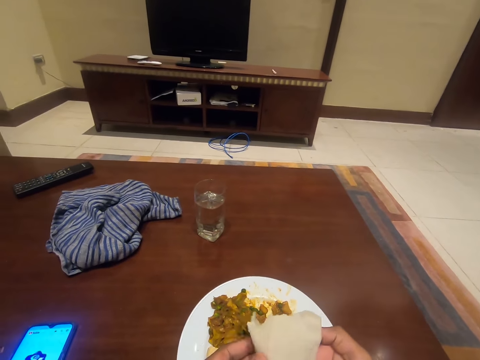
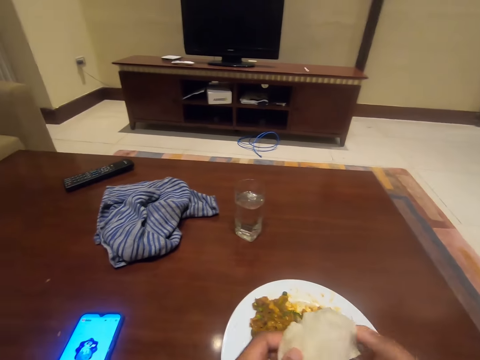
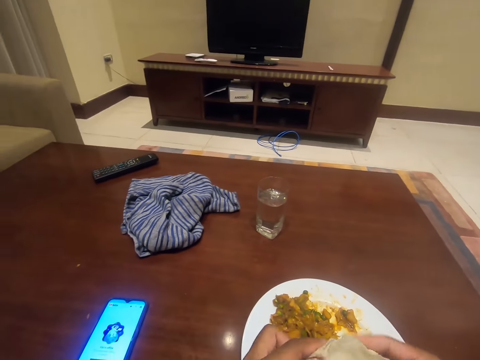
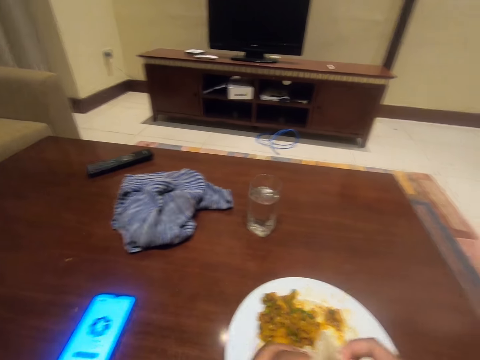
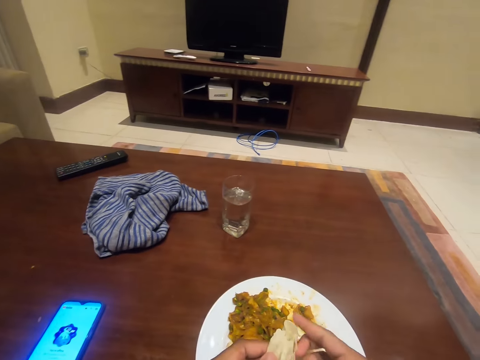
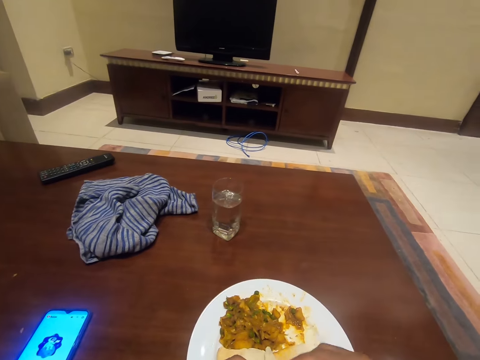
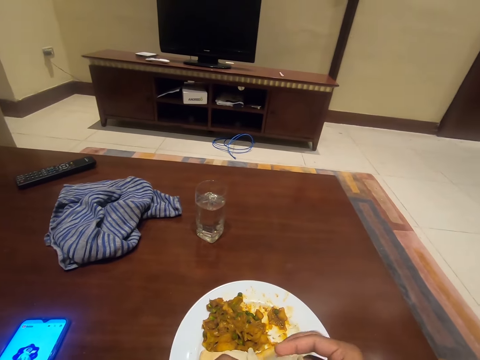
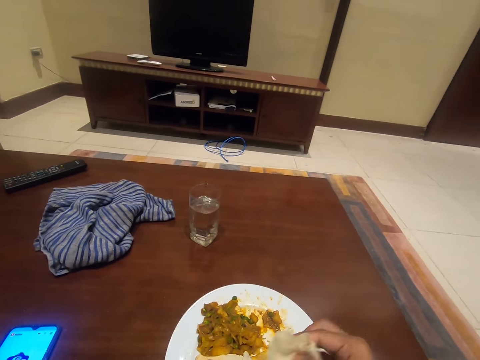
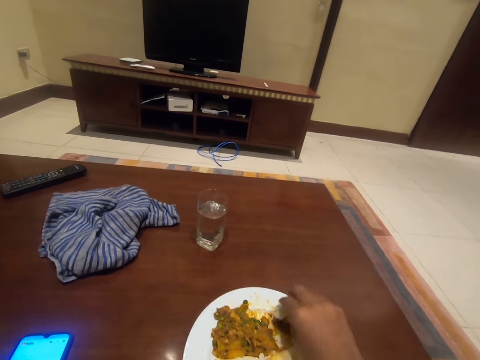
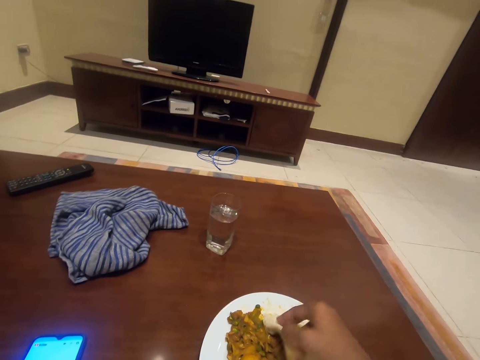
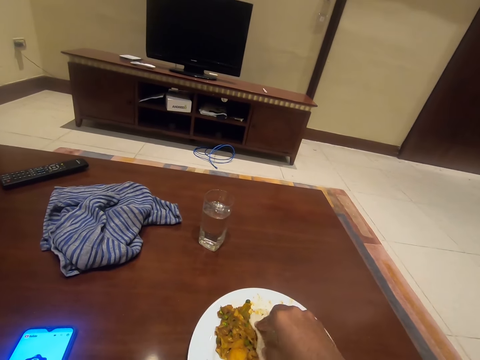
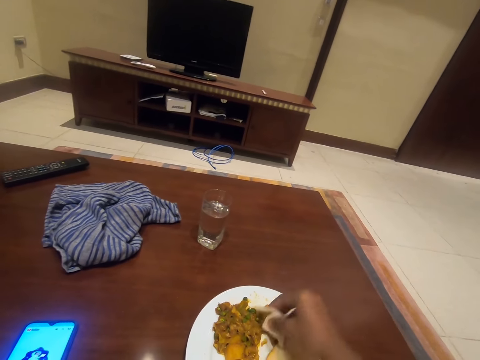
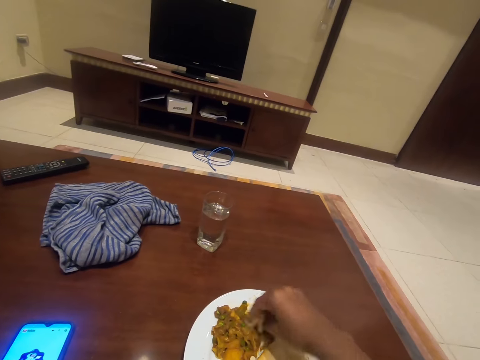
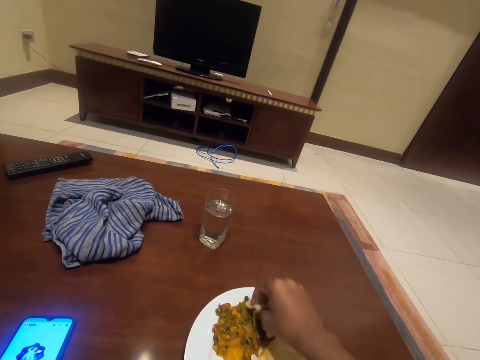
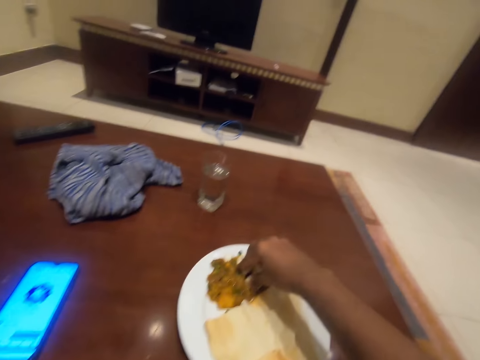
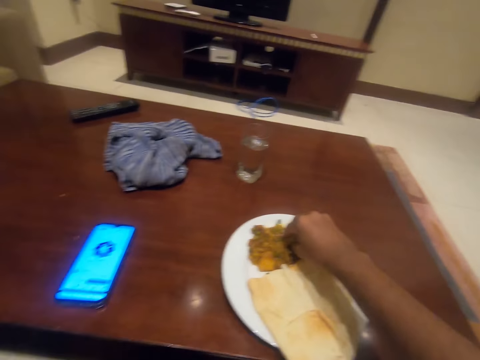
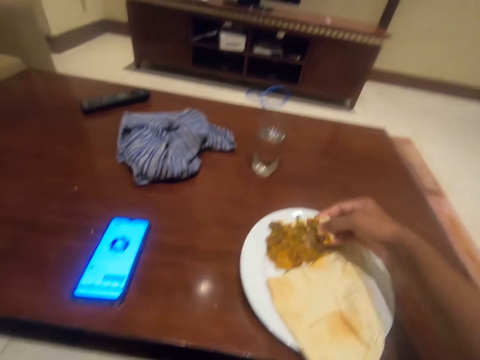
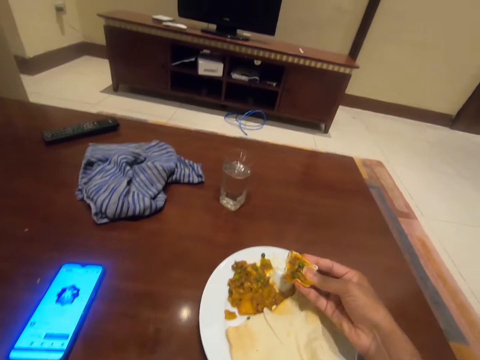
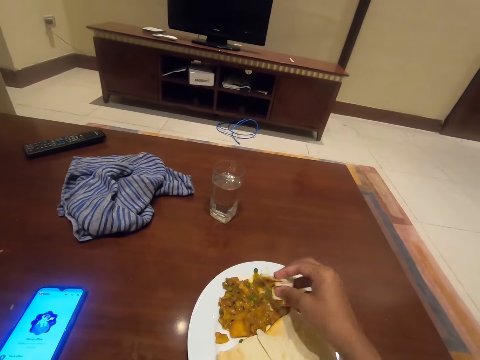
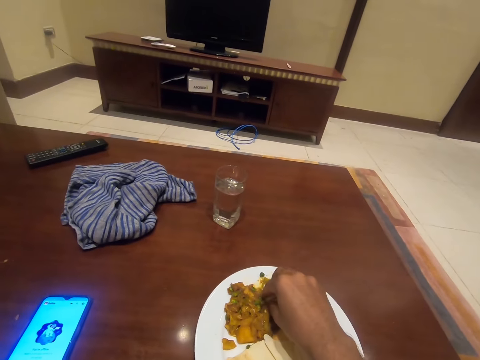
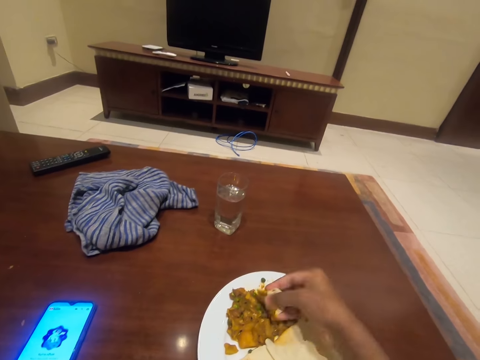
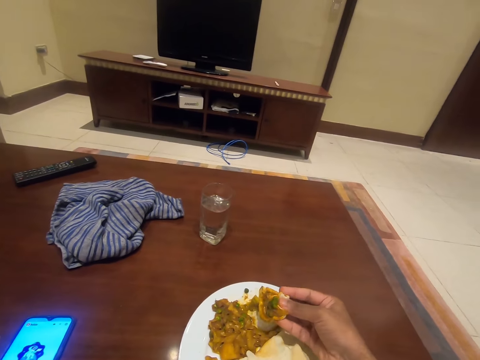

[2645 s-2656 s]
The camera wearer unfolds the roti. They fold the roti. They scoop stew. They pick food from the plate.

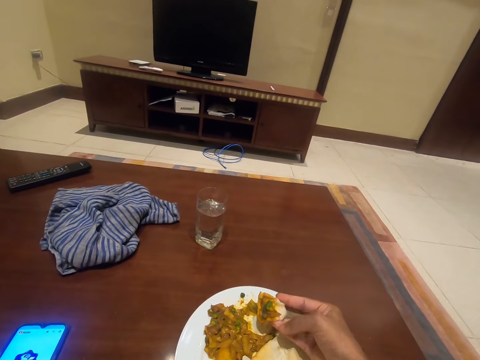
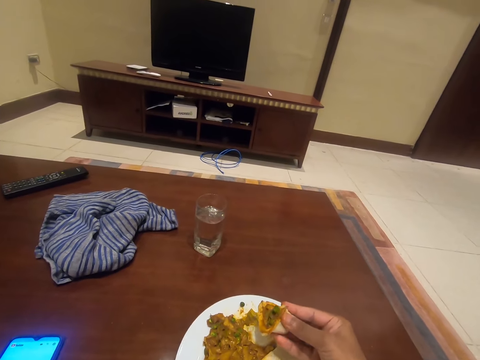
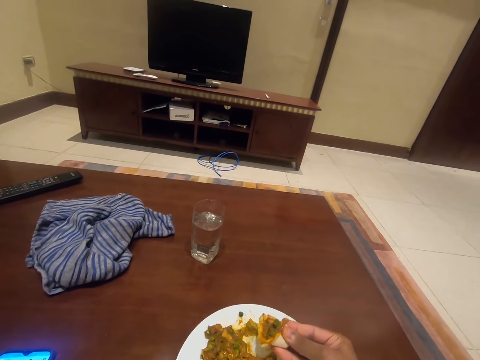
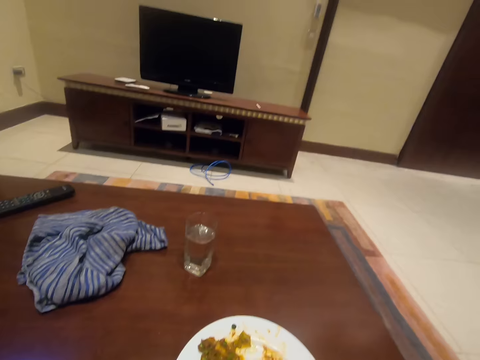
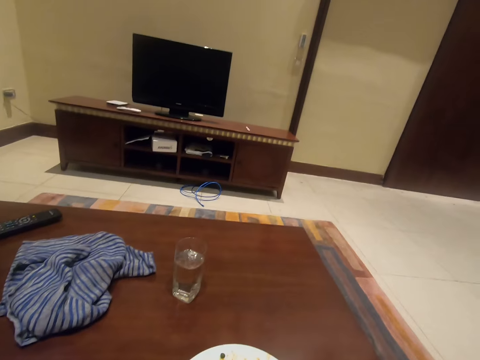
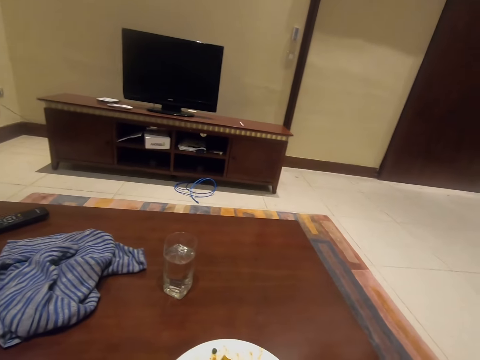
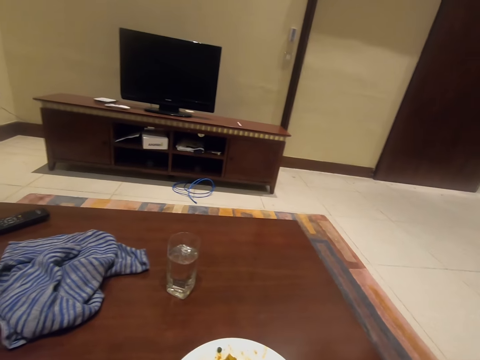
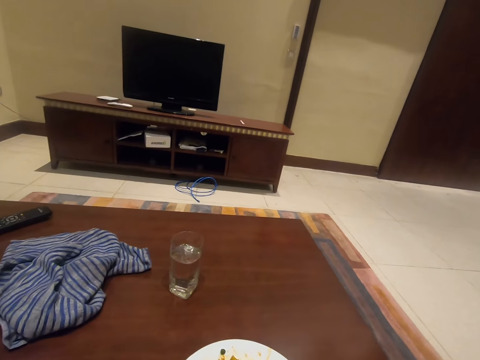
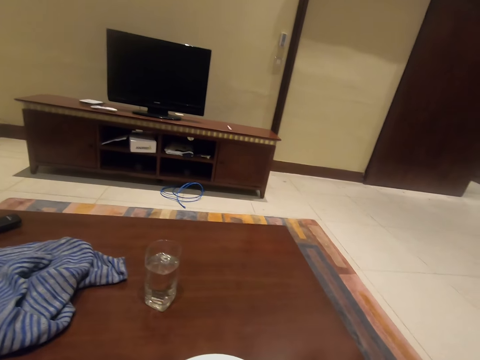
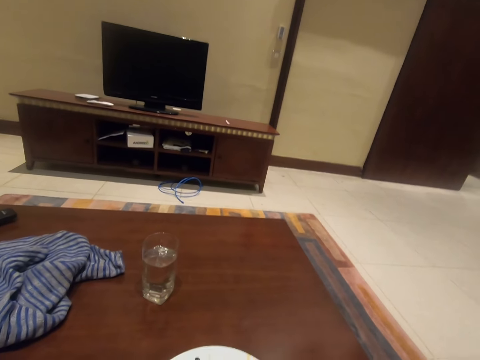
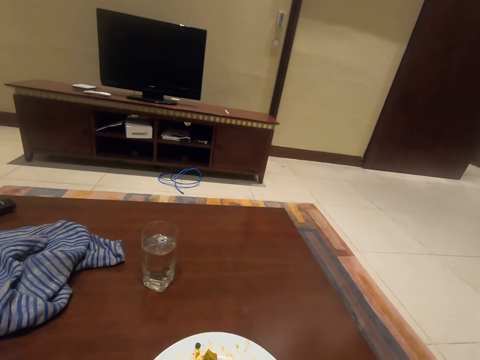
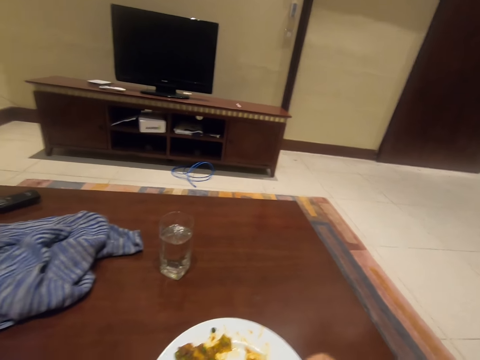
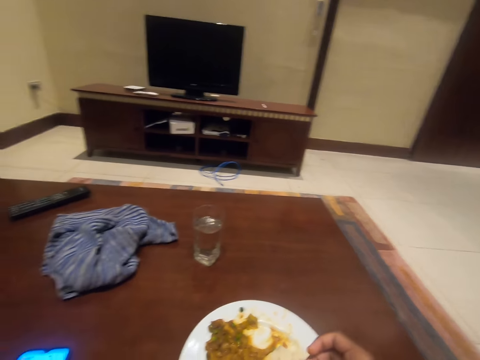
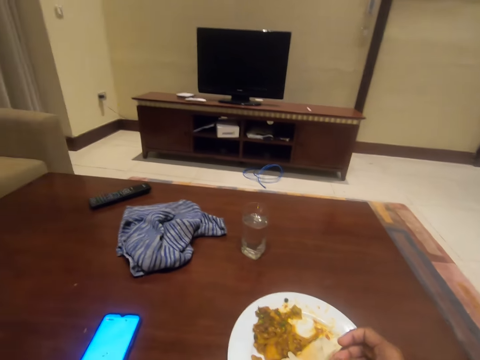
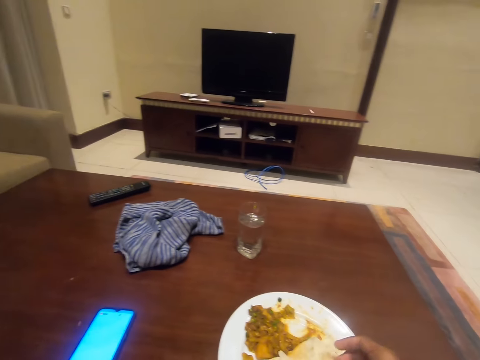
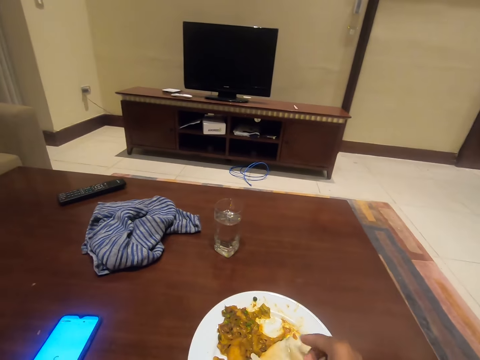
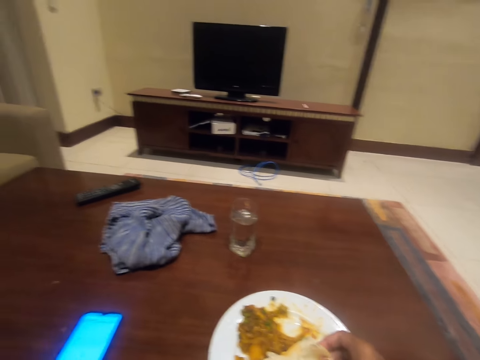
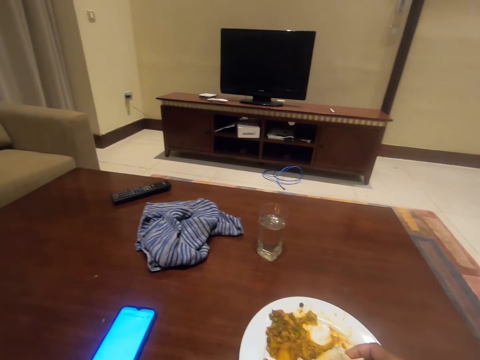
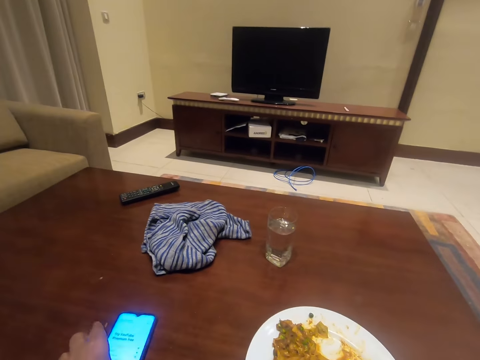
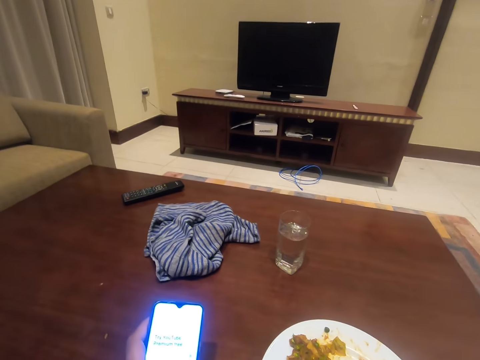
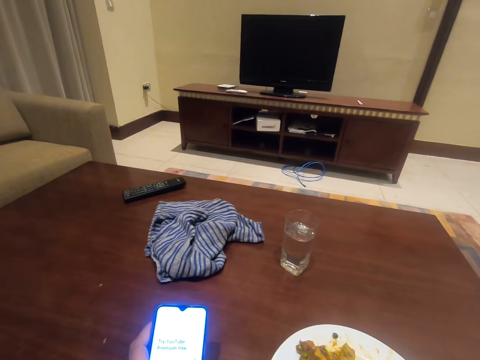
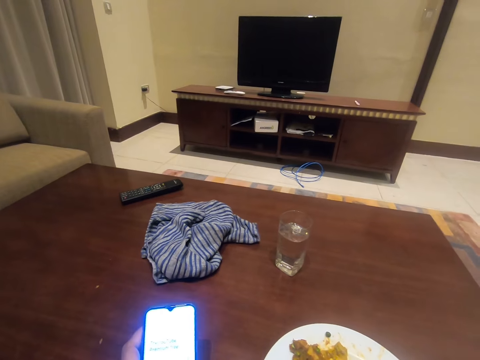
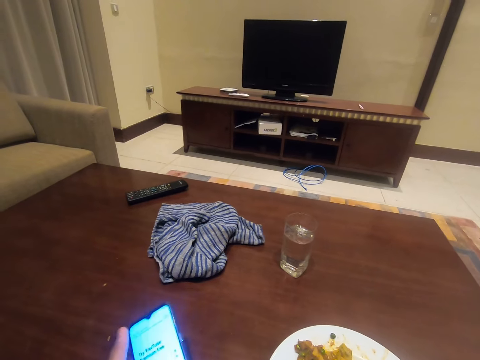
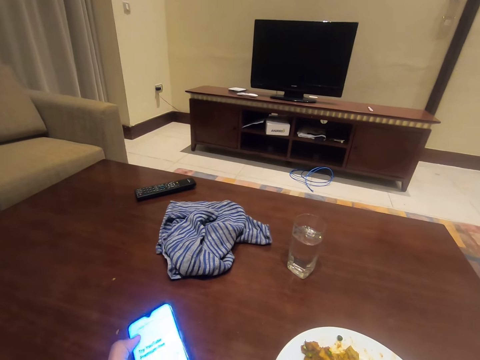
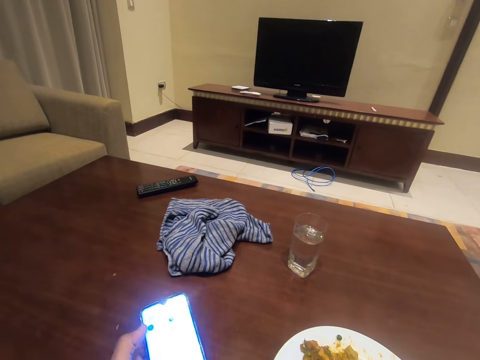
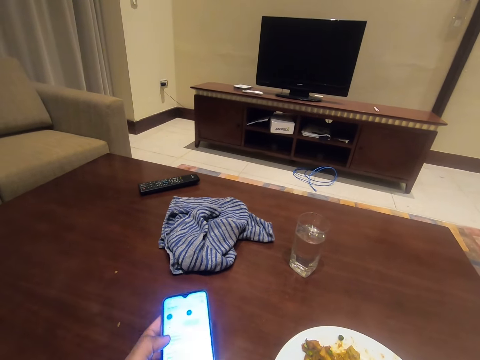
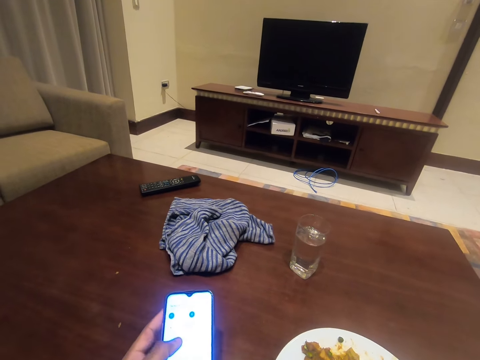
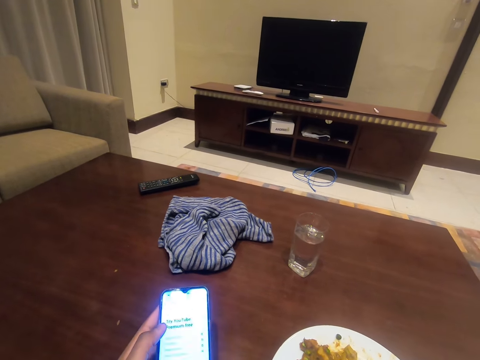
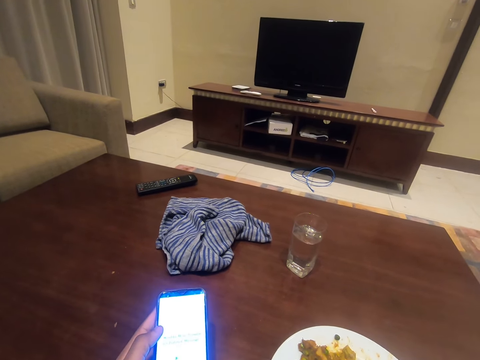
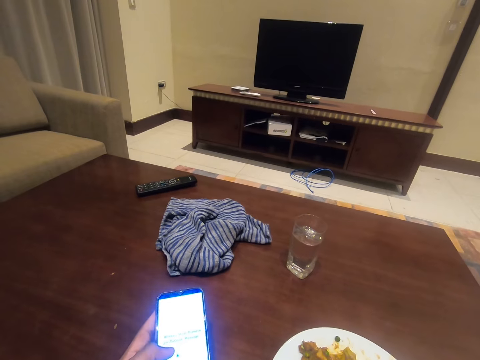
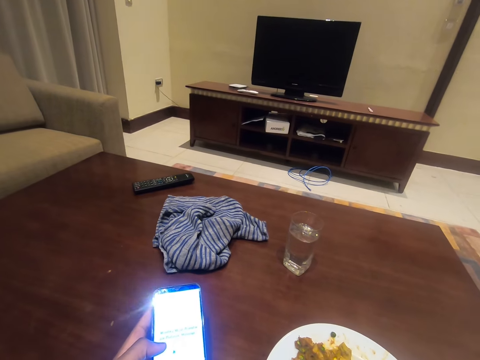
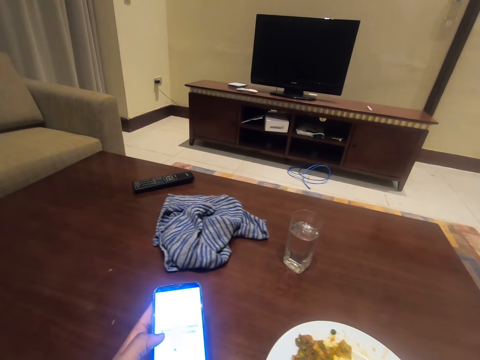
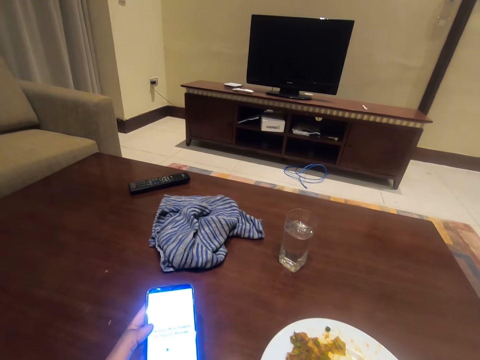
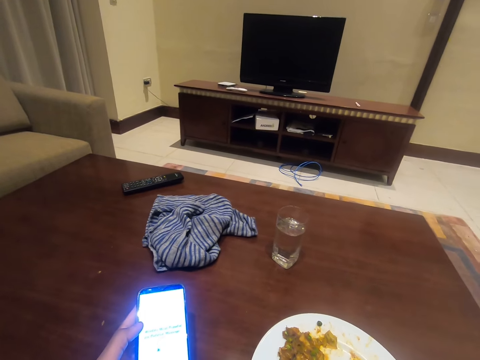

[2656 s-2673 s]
The camera wearer shakes a hand. They eat food. They hold the roti. They pick the phone on the table. They operate the phone.
